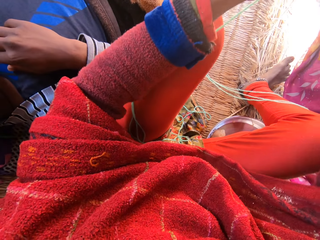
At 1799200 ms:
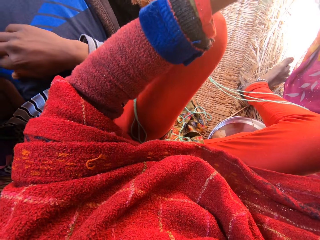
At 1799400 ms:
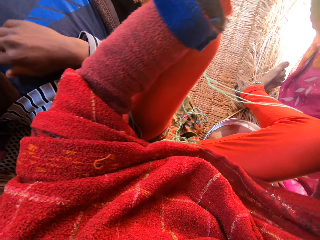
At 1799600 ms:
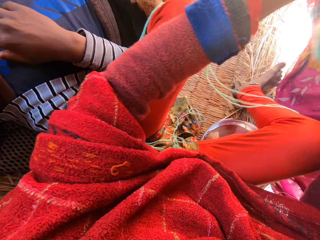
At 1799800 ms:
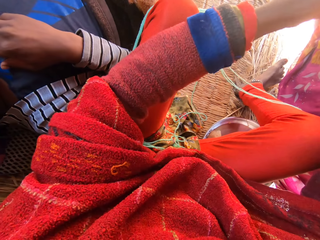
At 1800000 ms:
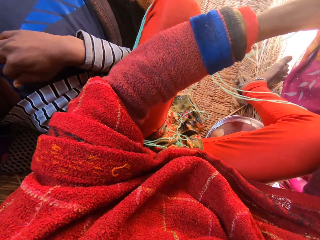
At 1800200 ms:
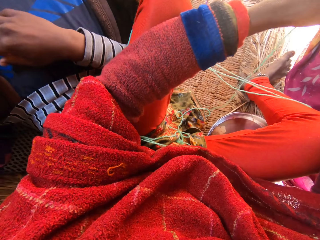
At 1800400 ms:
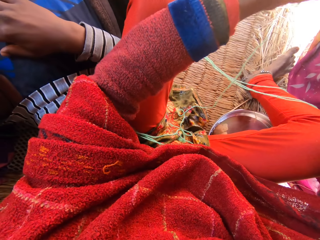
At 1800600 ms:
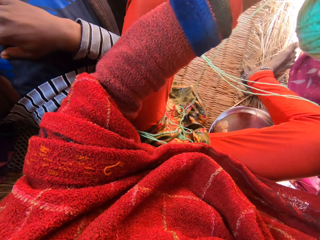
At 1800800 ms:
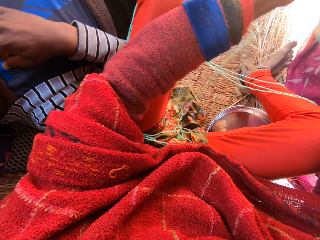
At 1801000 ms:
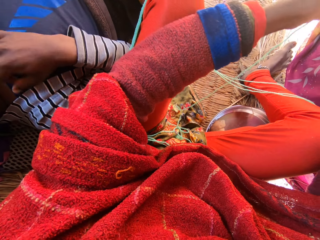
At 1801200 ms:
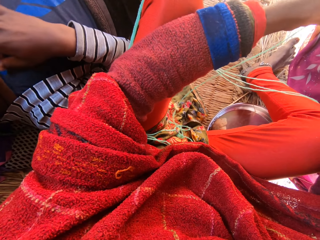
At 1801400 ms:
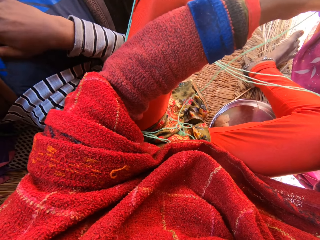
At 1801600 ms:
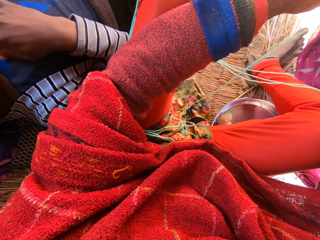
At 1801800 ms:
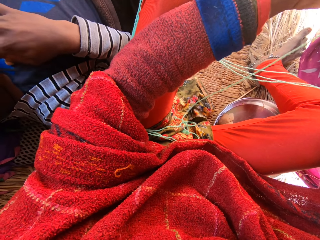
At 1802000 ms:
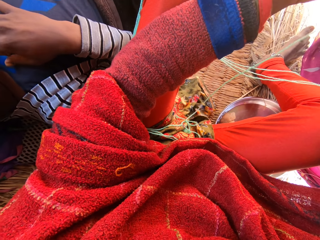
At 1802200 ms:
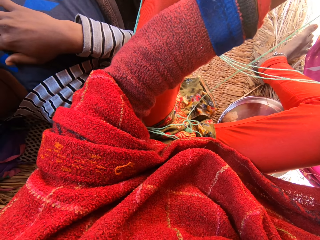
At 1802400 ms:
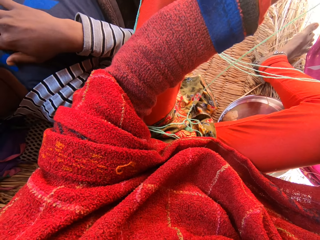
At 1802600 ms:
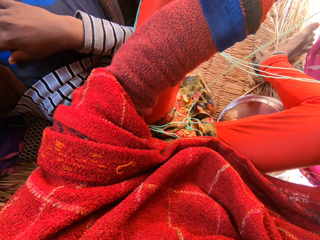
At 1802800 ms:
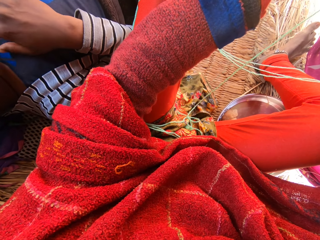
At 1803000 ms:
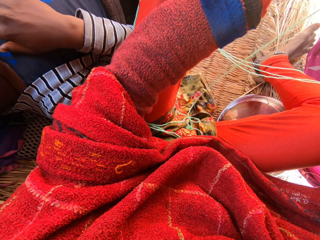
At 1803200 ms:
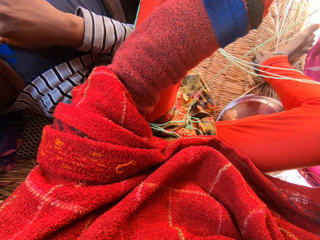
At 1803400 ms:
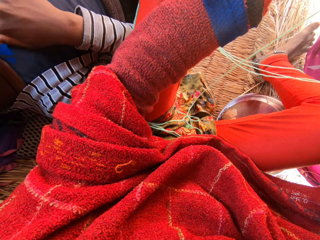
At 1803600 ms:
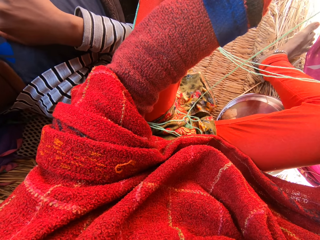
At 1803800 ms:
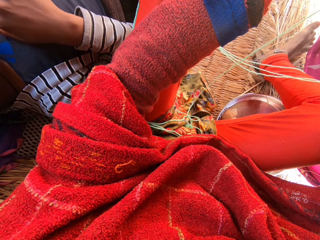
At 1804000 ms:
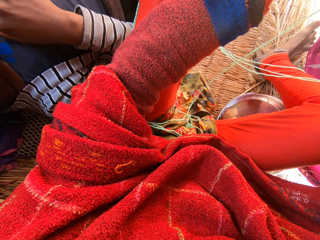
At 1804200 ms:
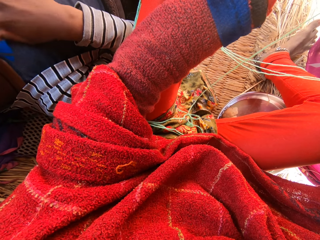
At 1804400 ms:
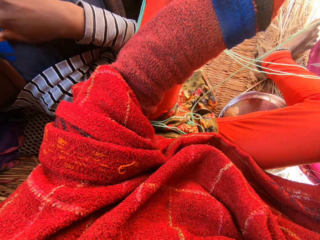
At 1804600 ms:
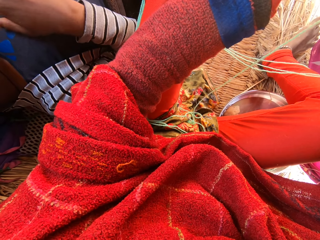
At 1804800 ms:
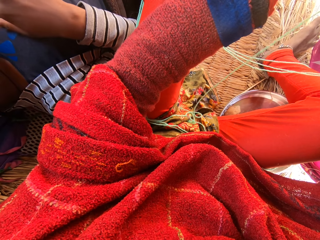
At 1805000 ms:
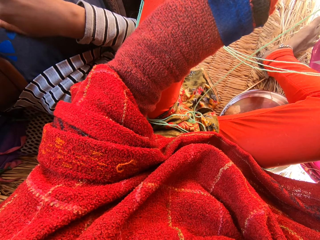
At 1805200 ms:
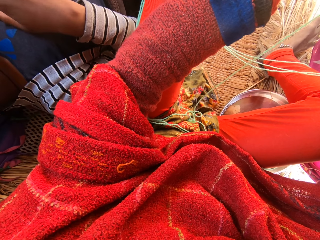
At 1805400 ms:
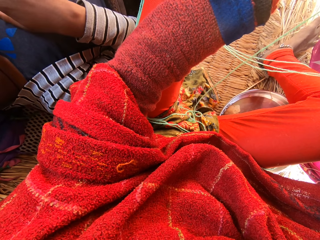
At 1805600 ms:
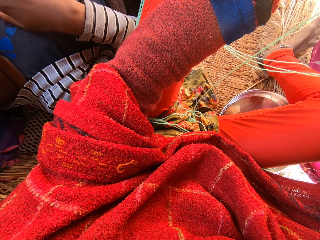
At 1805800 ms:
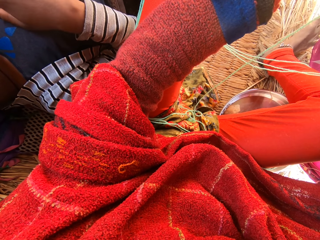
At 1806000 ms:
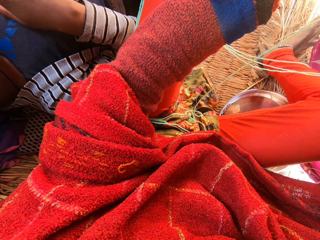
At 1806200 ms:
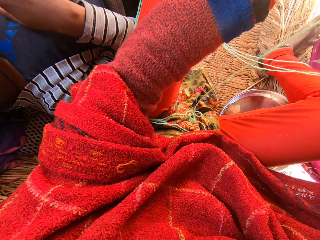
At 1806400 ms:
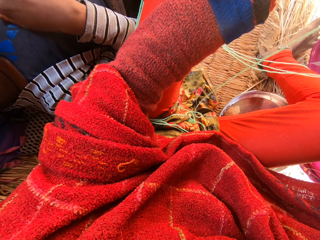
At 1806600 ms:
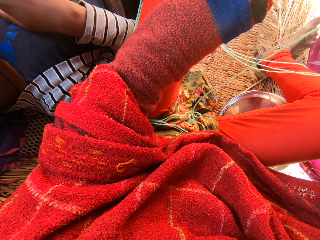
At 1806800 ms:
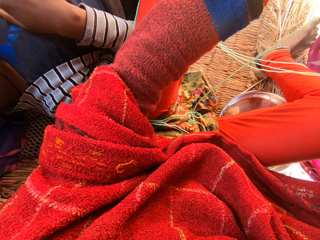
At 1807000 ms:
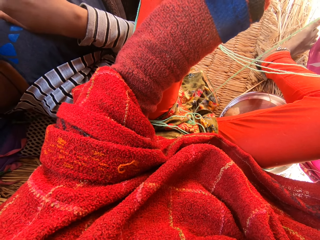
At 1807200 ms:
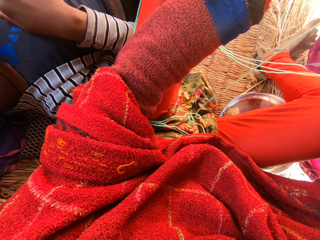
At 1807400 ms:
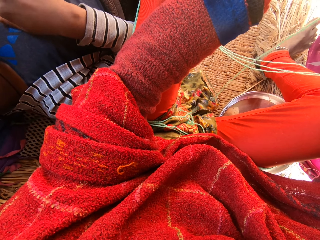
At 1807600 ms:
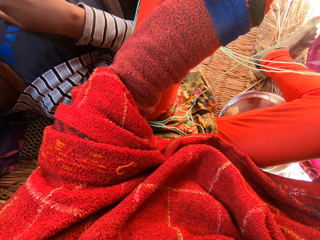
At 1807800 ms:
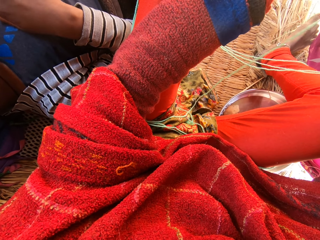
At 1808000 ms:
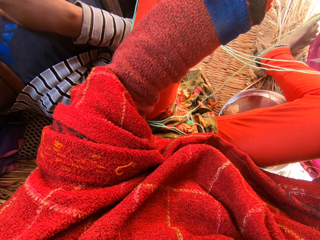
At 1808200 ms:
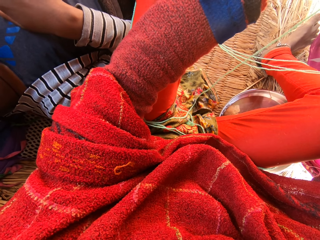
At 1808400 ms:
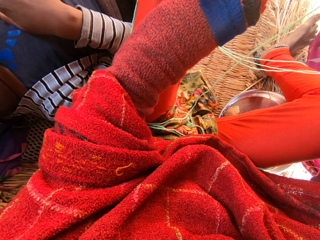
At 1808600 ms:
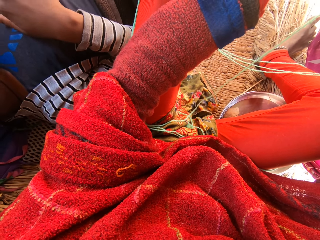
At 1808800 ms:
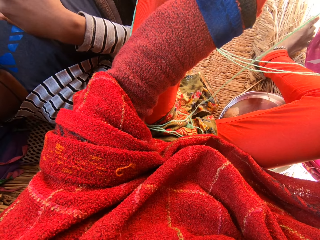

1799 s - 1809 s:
The camera wearer rolls the thread with the left hand. They look into the mobile phone in a man's left hand. They hold the thread with the left hand. The man moves the right hand.

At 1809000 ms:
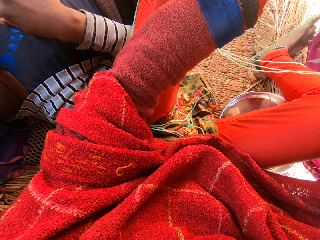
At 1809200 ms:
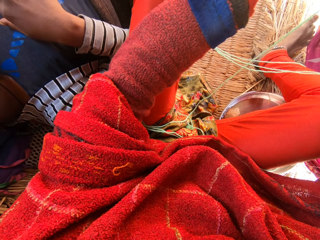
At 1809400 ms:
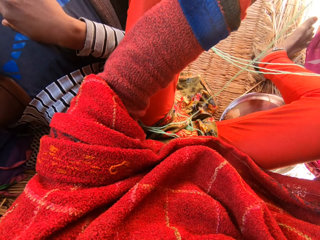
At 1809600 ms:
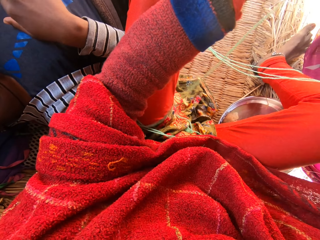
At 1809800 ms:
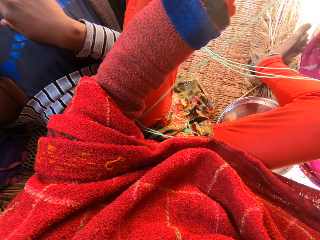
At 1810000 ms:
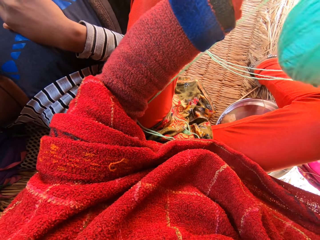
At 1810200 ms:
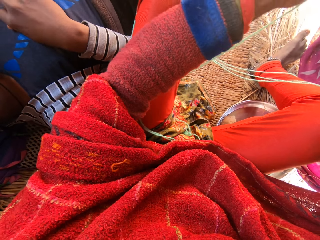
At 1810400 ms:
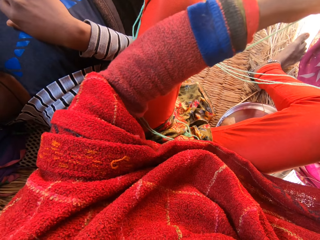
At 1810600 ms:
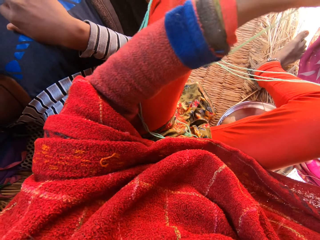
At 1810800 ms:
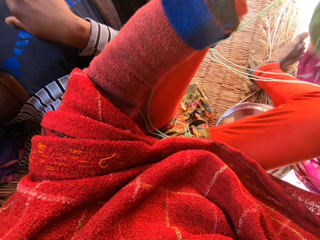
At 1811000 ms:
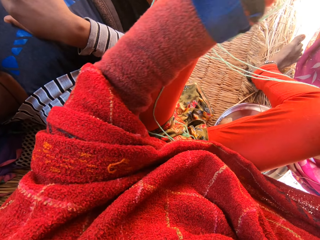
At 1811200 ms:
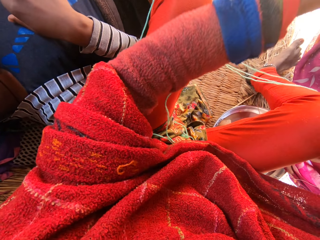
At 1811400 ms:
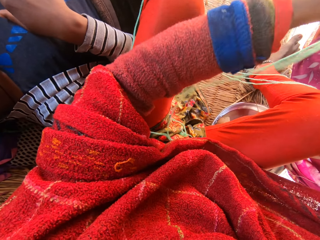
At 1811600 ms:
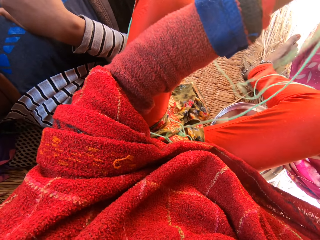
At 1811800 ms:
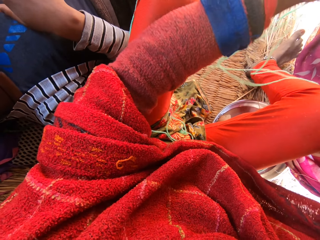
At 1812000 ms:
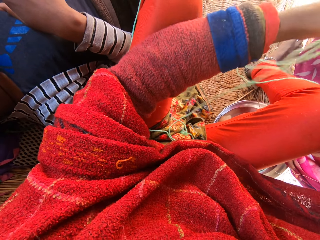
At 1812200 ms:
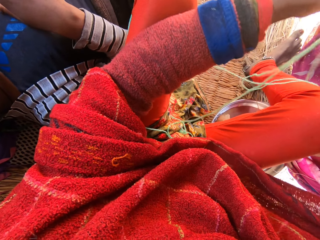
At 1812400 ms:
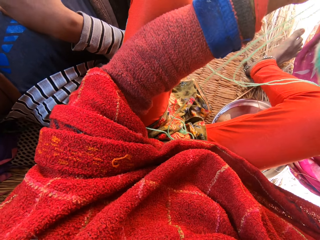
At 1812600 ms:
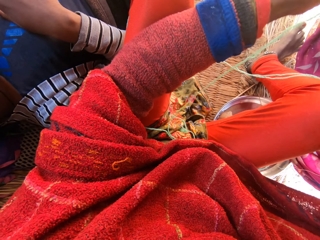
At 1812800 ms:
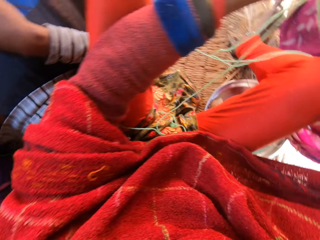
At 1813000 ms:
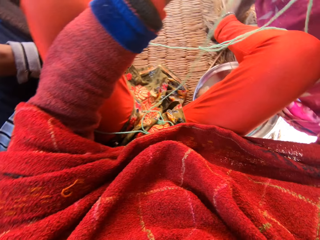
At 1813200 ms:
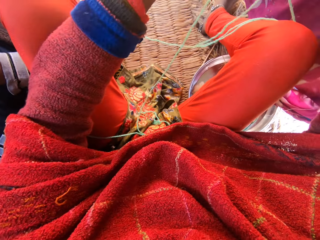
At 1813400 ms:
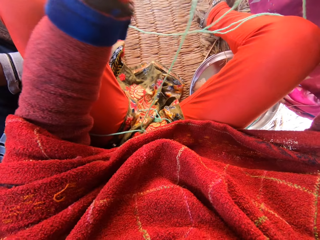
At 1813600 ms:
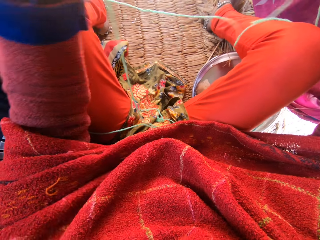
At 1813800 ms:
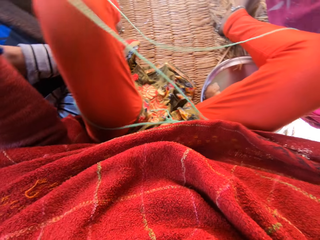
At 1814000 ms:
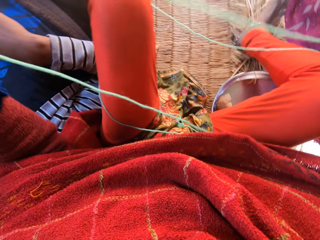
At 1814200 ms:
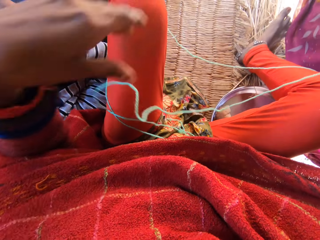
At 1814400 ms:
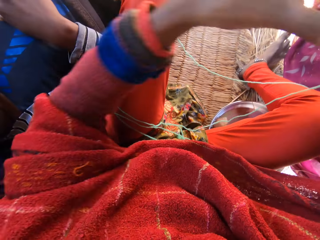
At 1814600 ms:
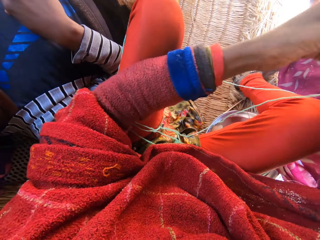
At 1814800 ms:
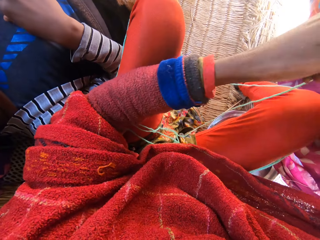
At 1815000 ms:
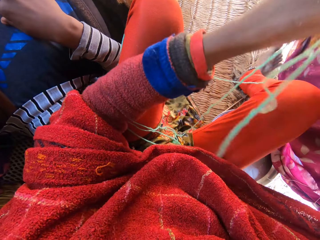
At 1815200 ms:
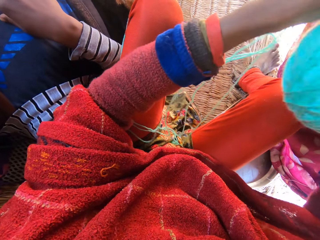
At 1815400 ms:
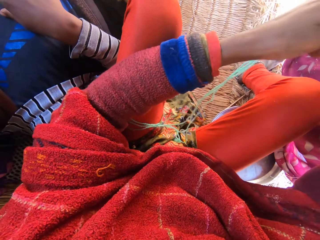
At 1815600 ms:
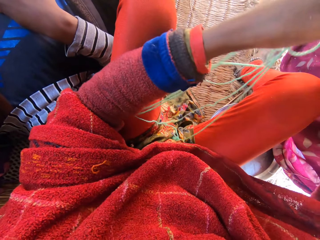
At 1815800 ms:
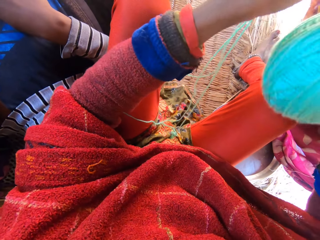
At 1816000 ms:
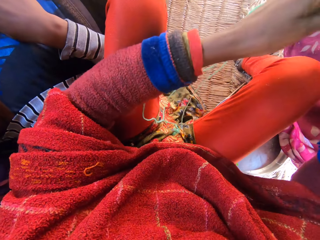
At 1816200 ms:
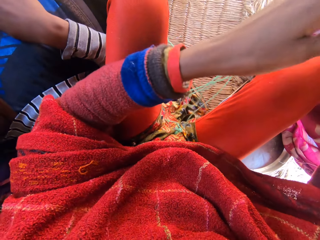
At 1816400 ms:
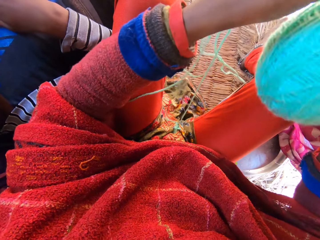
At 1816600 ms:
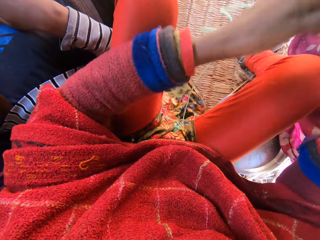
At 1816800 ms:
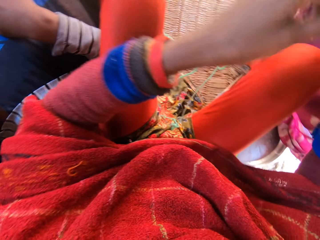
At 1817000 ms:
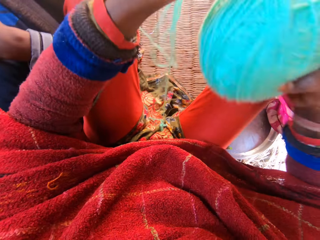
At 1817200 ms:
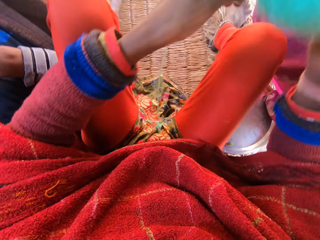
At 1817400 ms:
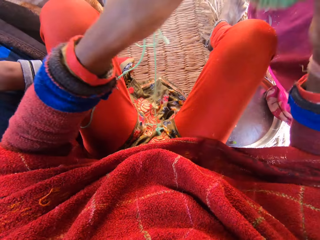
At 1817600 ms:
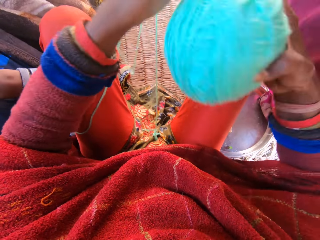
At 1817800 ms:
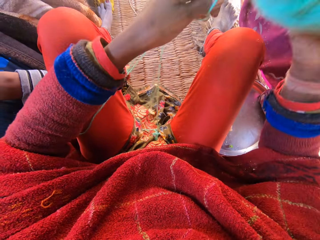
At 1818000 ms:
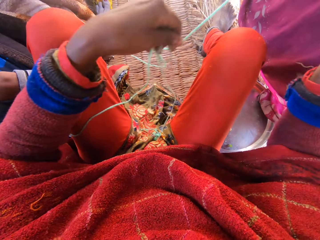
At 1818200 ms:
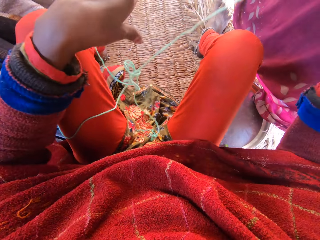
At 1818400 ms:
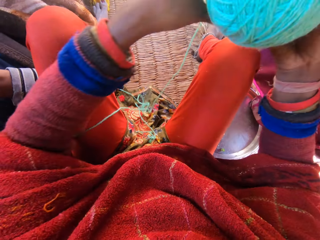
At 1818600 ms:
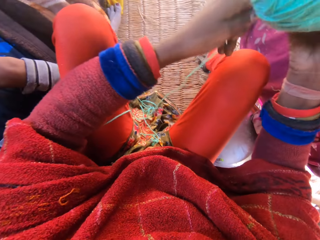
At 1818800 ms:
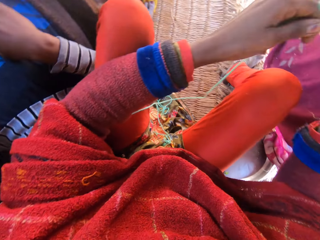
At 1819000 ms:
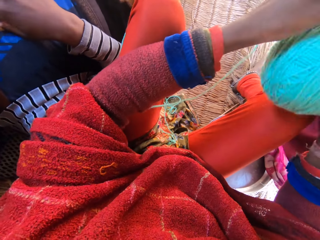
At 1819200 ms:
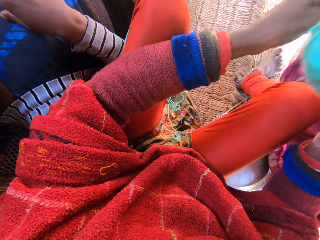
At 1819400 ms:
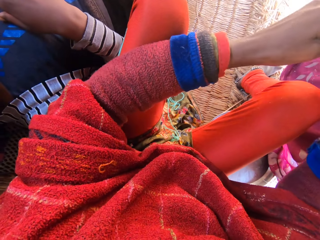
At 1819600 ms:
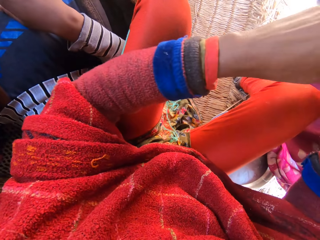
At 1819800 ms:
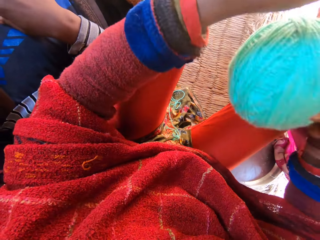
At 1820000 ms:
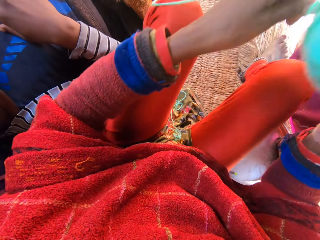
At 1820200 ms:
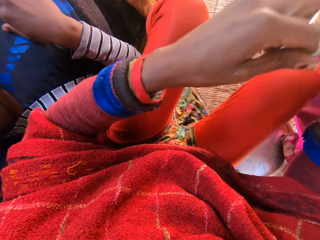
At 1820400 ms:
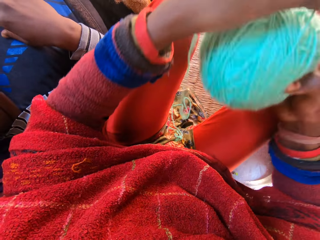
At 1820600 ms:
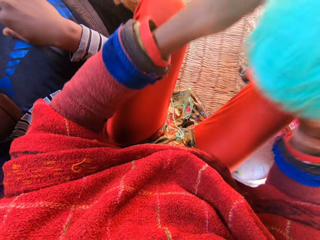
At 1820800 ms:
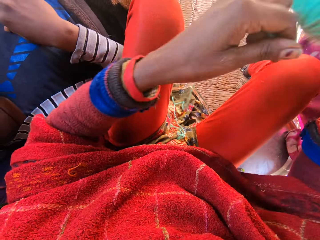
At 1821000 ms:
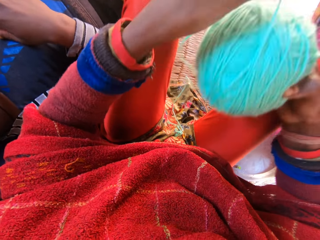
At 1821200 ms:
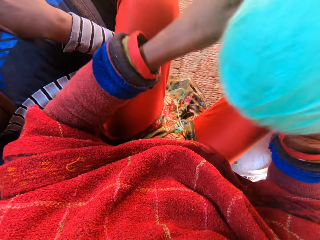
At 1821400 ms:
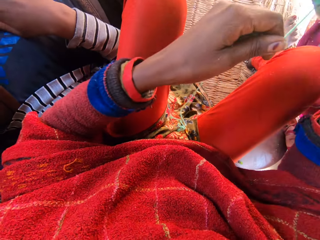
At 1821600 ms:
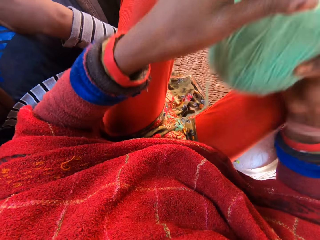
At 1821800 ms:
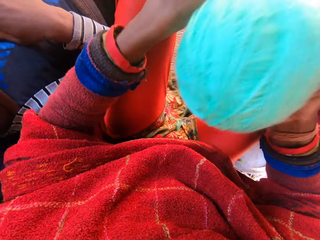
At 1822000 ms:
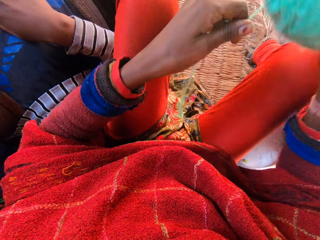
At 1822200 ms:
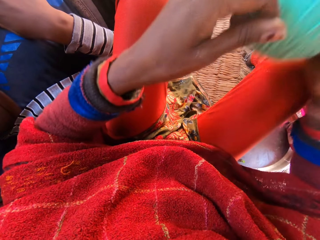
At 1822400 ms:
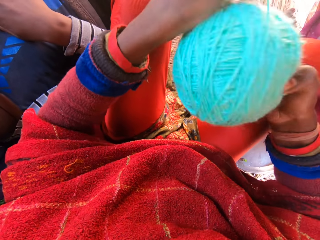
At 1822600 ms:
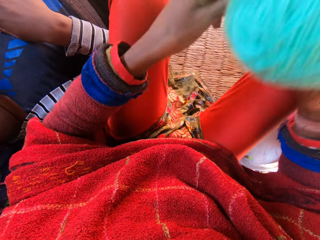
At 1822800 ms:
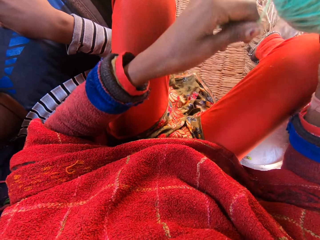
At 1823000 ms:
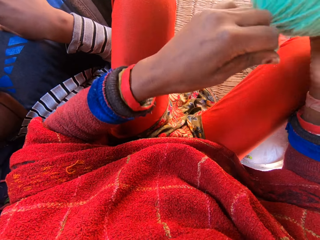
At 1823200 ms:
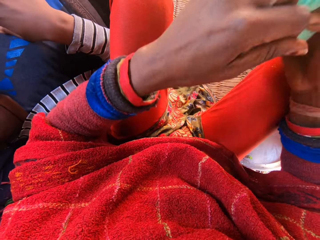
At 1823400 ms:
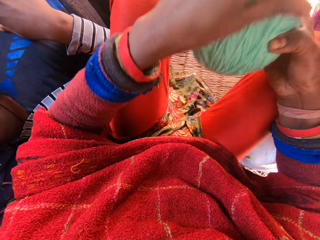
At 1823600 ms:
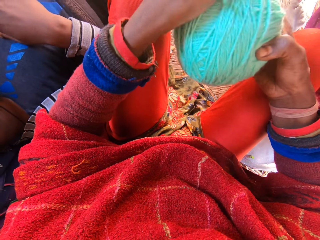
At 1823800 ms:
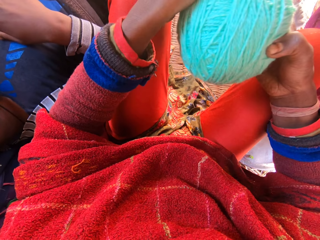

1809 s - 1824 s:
The camera wearer reels the wool or thread with her hands. She turns the head right. She moves the left hand on the thread. She digs the left hand and holds the thread with the left hand. She rolls the thread with the left hand. She digs the left hand. She holds the thread with the left hand. She rolls the thread with the left hand. A man touches something. The camera wearer rolls the thread with the left hand.
